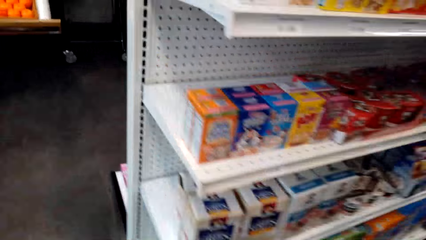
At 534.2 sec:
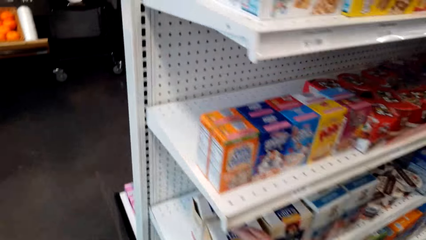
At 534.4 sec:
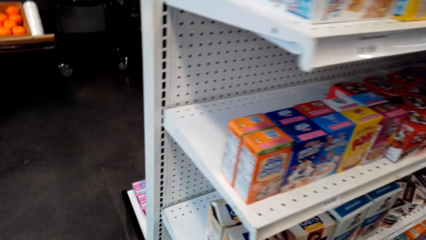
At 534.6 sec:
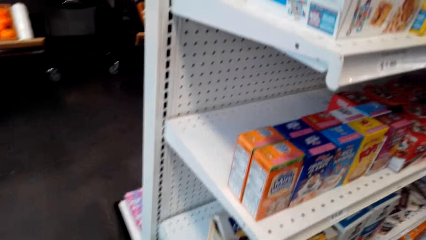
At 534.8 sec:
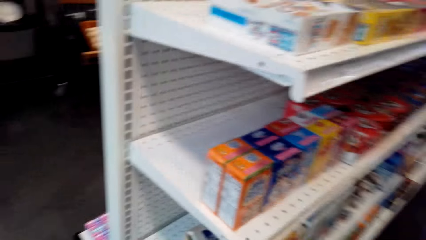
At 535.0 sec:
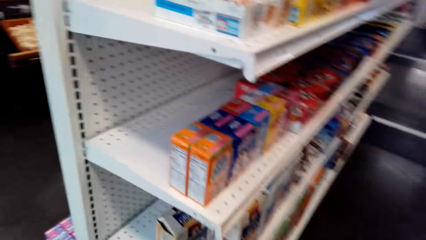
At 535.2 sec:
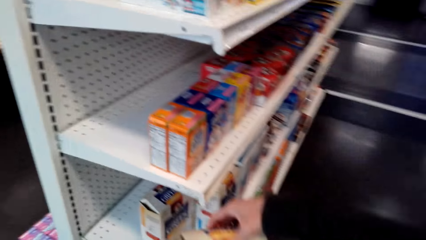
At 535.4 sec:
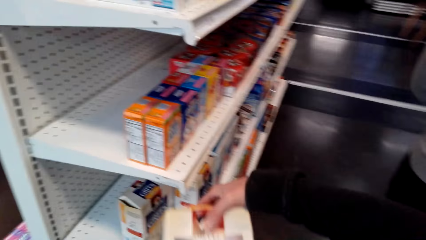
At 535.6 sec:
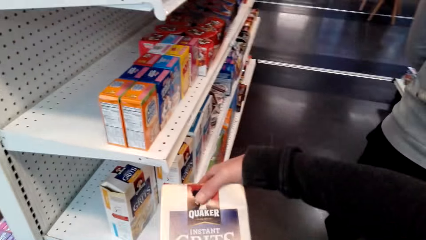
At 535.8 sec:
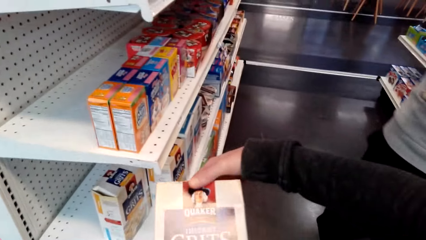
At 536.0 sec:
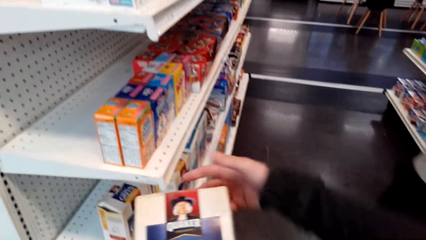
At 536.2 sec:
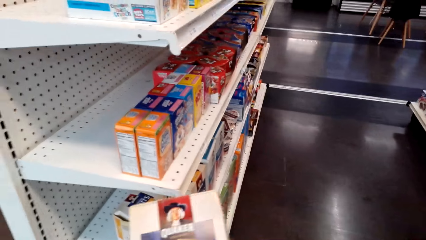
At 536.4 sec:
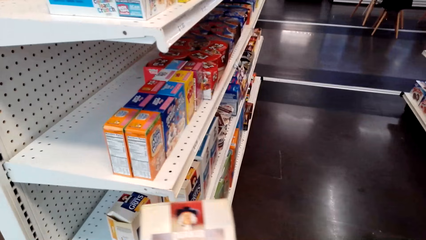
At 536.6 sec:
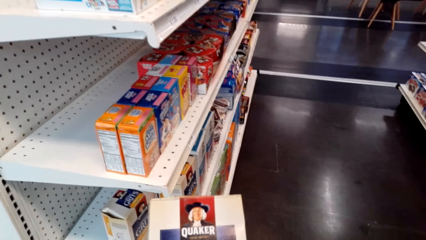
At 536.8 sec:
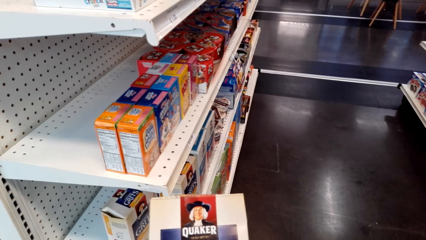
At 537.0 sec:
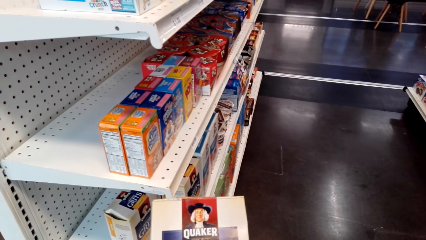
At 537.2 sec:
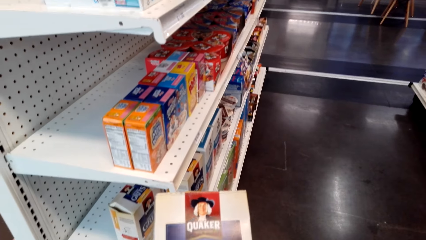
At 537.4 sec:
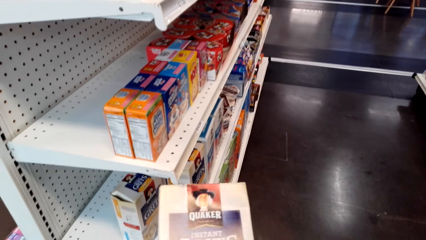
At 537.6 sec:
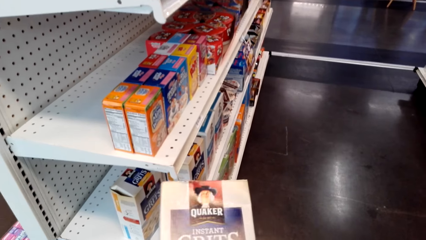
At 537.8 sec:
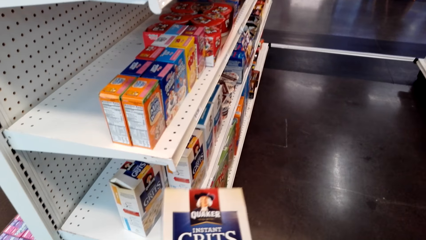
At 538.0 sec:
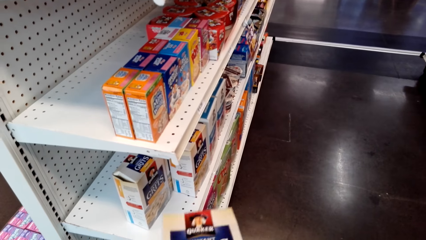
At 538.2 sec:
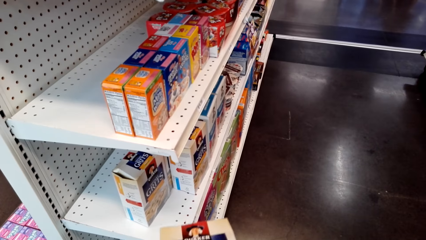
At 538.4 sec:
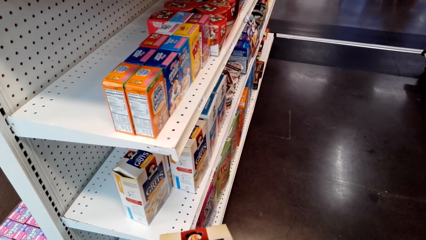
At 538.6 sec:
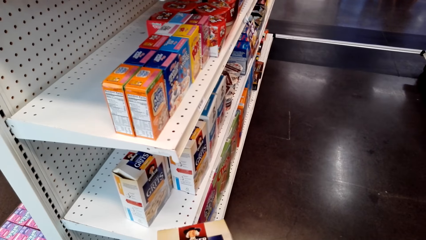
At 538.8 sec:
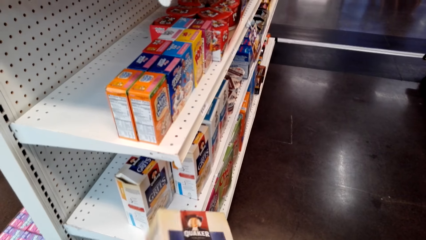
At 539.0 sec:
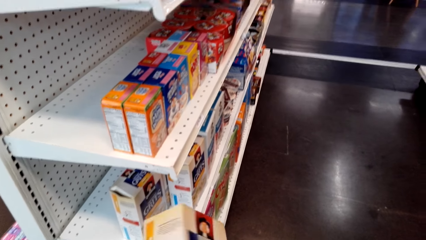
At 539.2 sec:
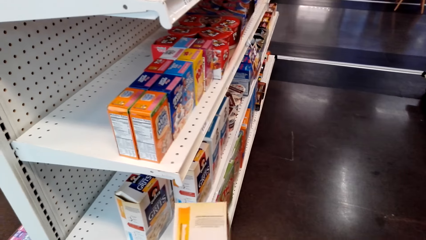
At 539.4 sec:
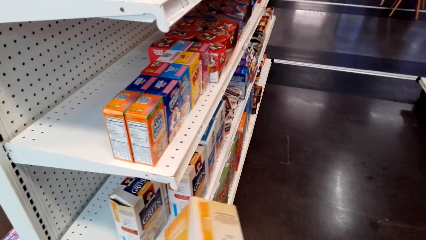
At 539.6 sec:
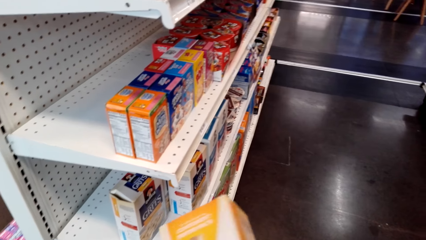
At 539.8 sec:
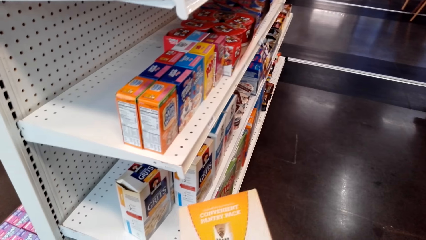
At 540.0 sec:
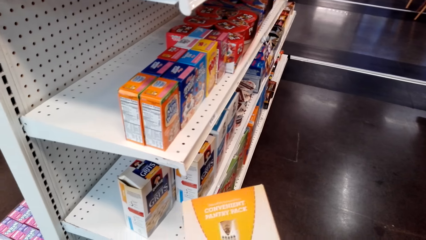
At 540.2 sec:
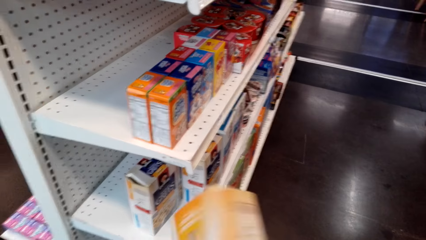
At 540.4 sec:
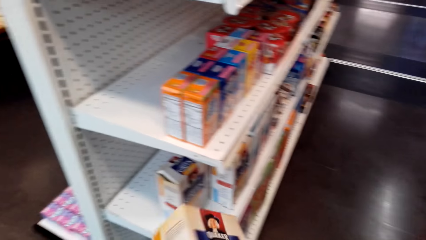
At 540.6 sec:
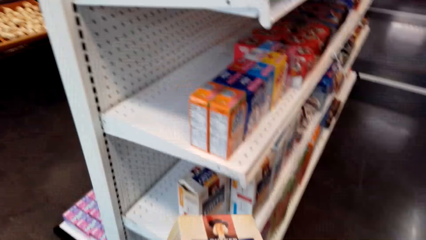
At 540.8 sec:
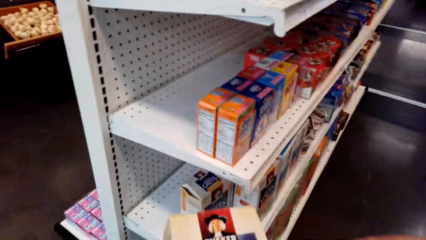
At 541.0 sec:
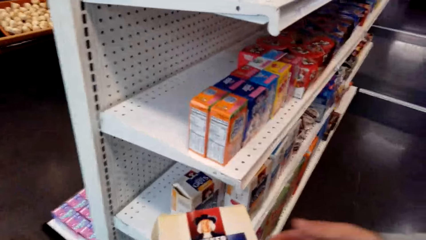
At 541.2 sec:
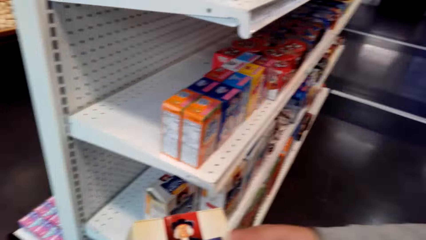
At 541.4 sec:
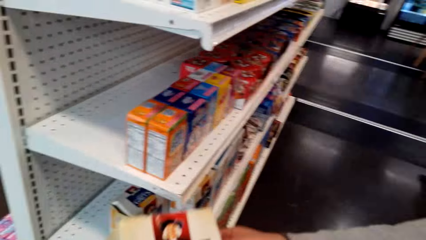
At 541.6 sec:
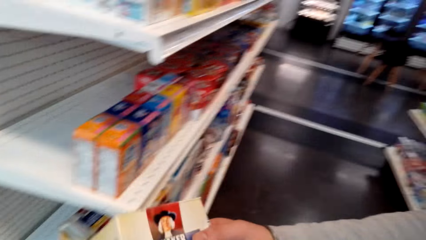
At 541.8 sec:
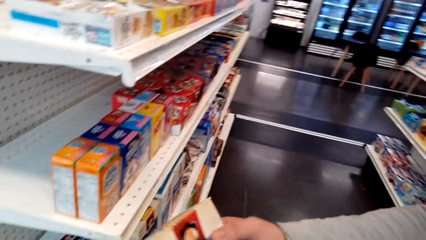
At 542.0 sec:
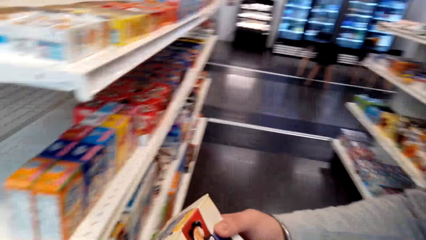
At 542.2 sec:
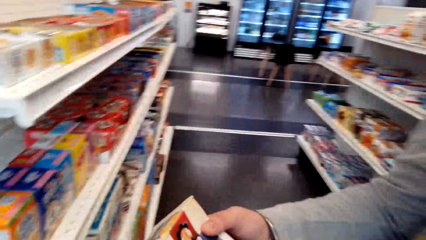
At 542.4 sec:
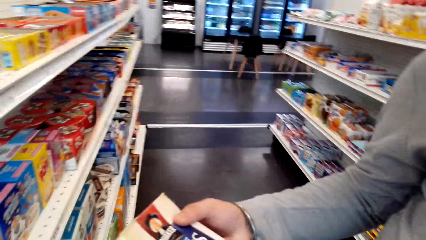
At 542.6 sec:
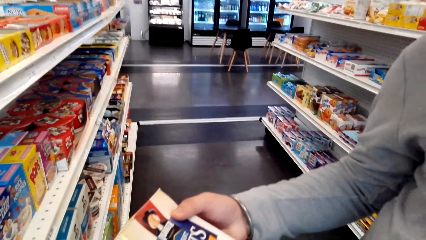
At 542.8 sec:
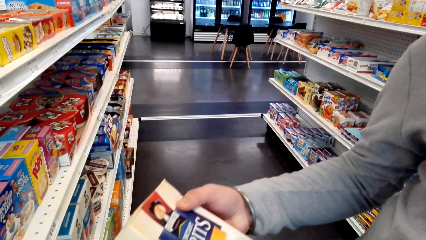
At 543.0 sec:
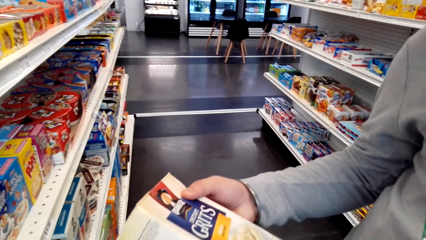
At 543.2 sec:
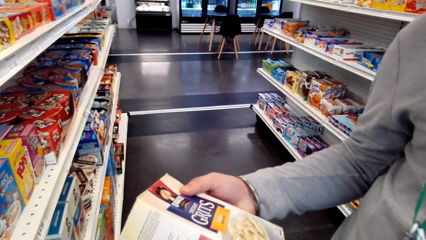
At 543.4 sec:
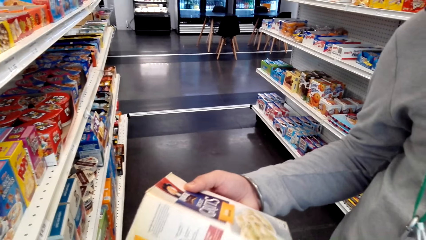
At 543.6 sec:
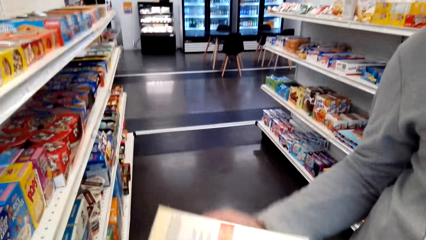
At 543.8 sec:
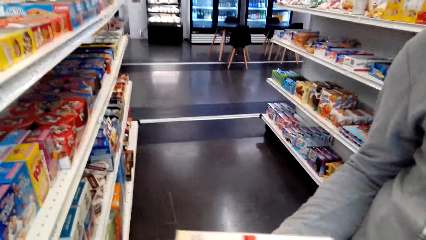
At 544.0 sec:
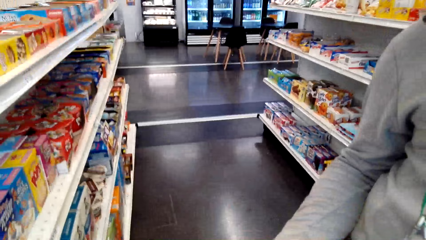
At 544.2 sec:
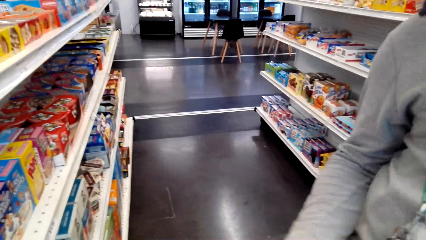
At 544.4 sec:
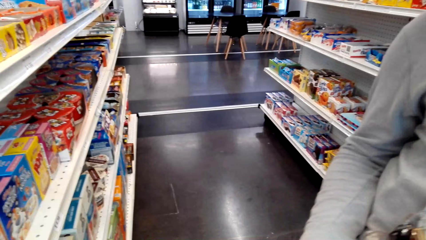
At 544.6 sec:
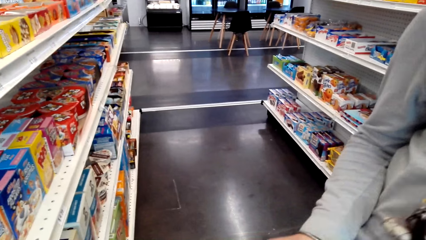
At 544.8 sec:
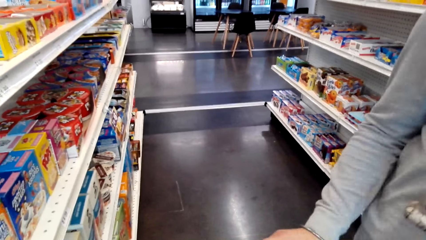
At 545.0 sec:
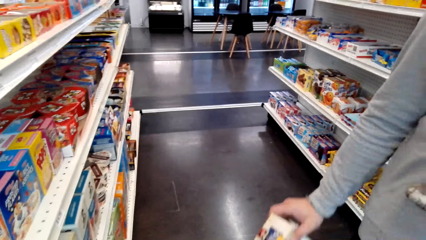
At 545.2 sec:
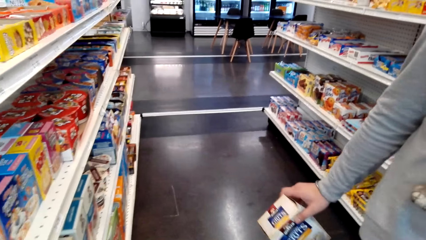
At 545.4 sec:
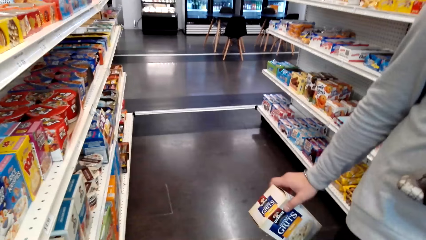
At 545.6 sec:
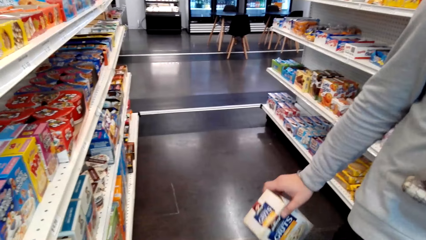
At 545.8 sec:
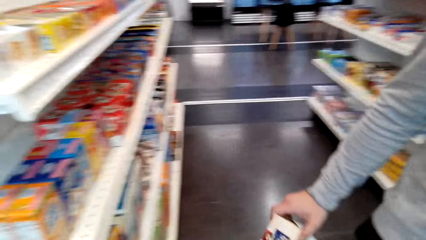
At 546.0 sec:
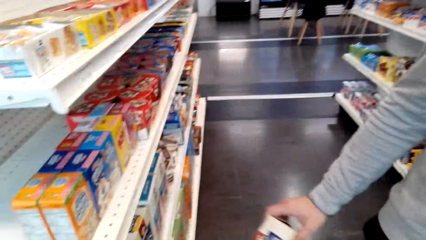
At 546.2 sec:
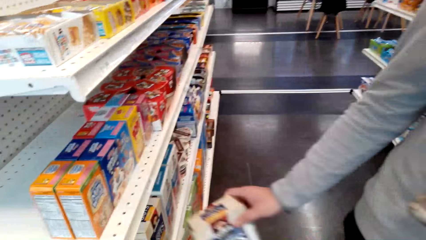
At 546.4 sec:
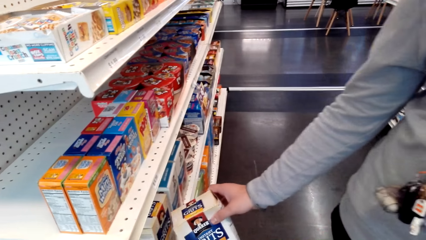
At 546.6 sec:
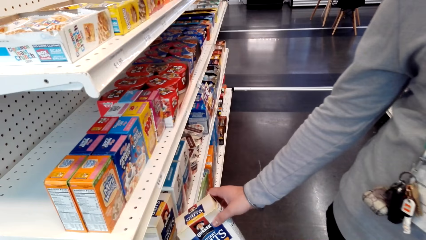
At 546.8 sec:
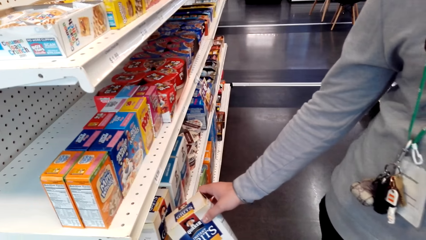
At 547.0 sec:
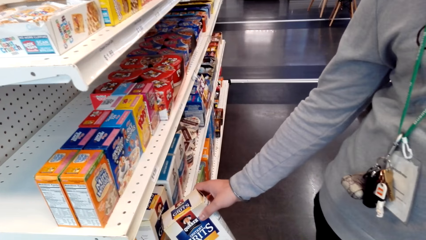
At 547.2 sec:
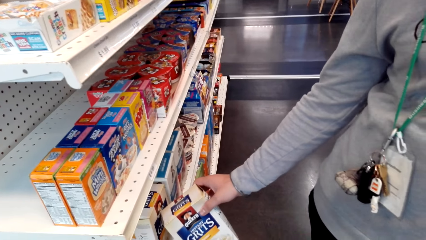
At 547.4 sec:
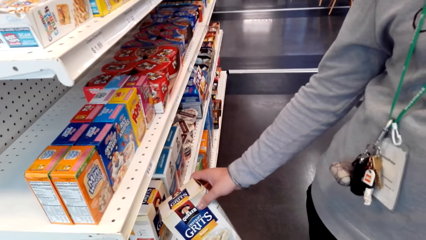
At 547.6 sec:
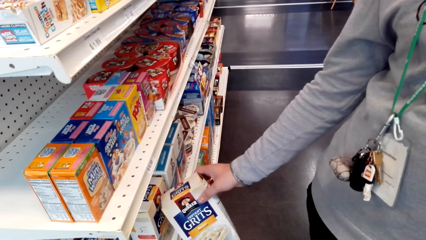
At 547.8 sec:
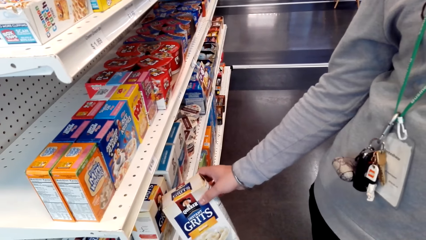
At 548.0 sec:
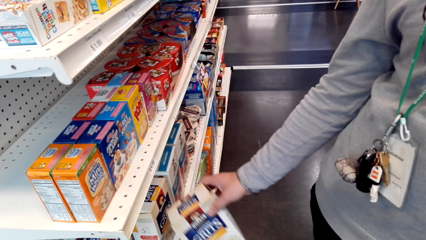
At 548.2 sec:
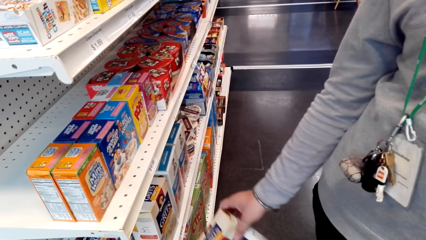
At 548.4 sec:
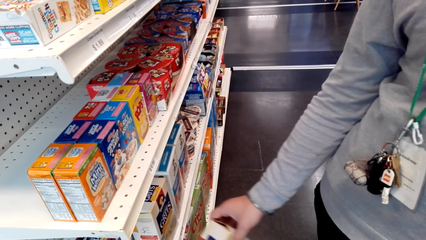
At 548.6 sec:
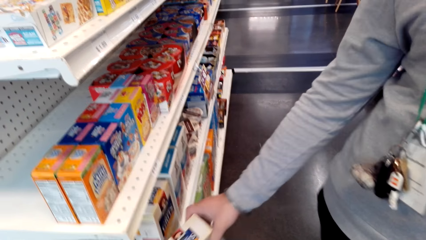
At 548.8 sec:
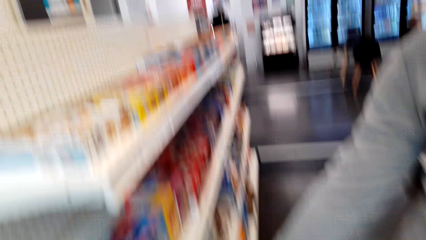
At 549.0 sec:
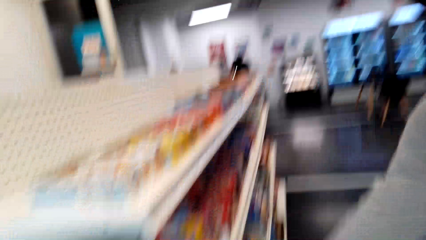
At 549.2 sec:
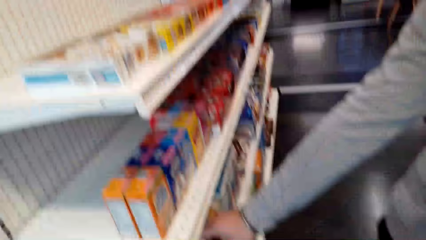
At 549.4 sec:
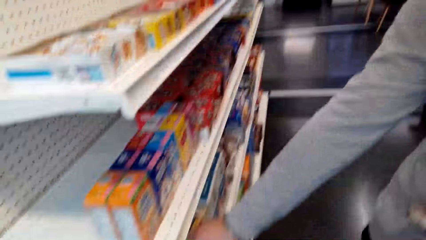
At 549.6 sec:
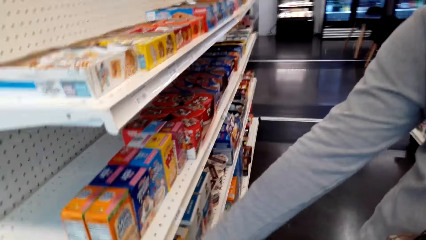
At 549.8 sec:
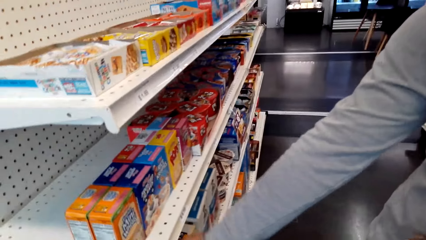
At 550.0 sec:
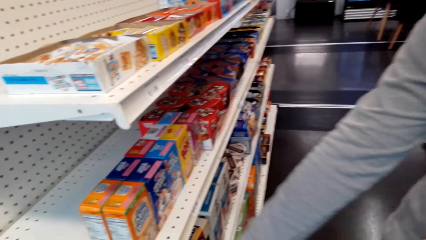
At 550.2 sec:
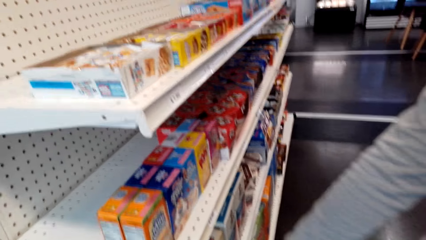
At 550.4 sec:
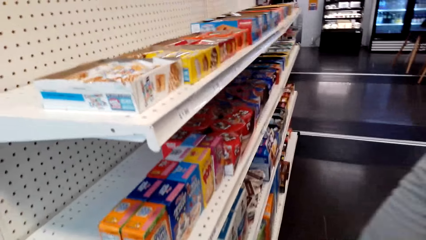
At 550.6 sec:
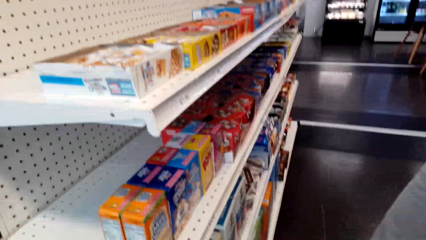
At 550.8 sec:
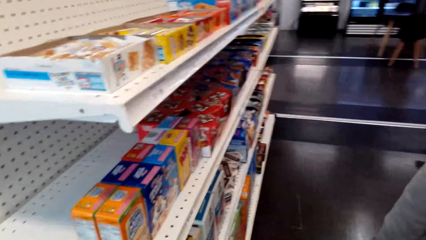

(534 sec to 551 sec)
The camera wearer looks at the packet. They grab a box of grit.
